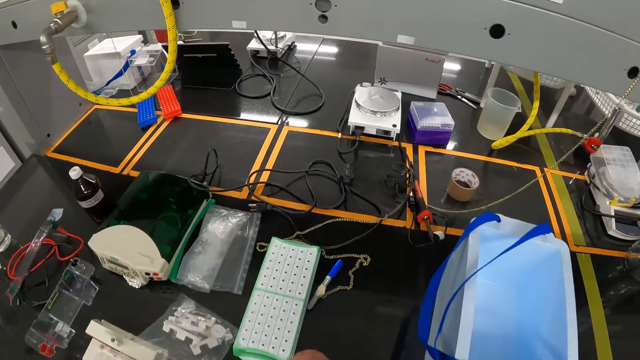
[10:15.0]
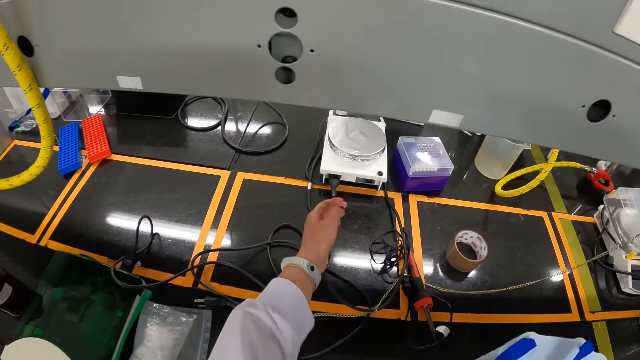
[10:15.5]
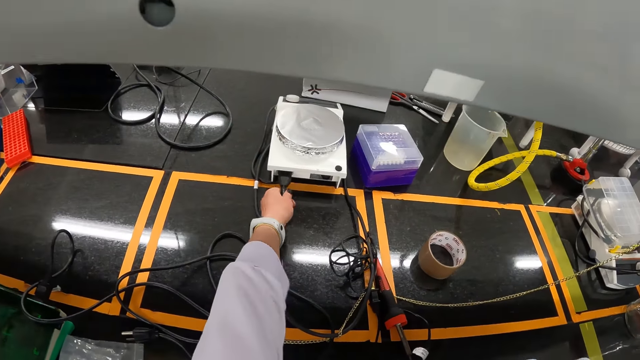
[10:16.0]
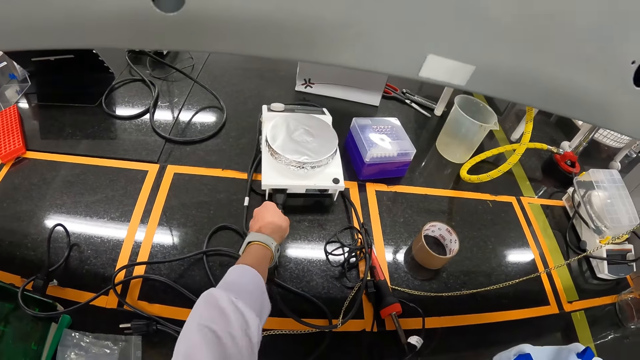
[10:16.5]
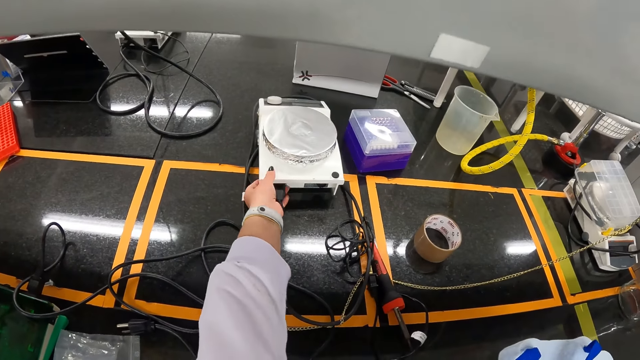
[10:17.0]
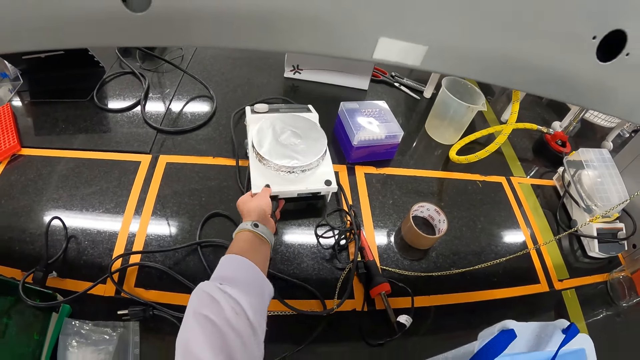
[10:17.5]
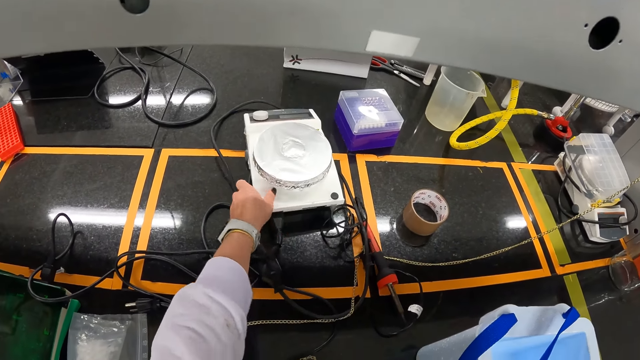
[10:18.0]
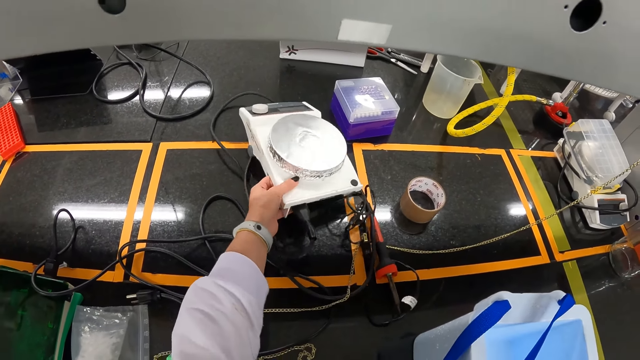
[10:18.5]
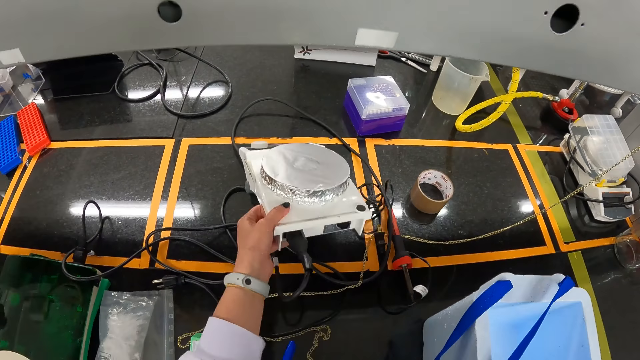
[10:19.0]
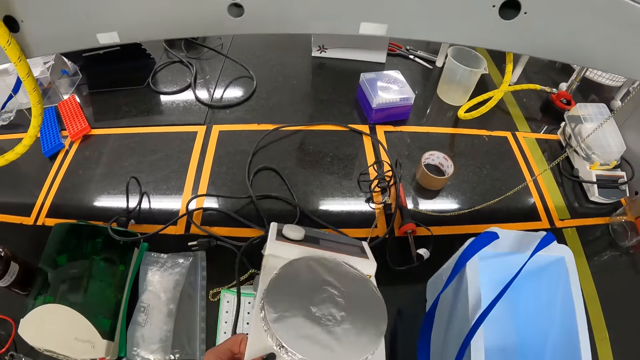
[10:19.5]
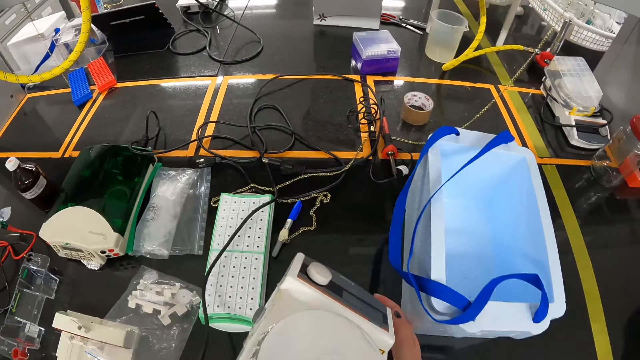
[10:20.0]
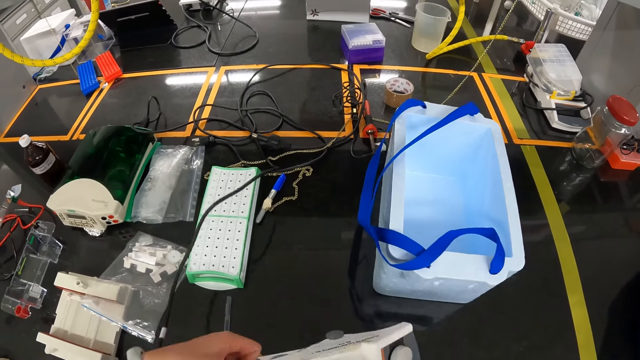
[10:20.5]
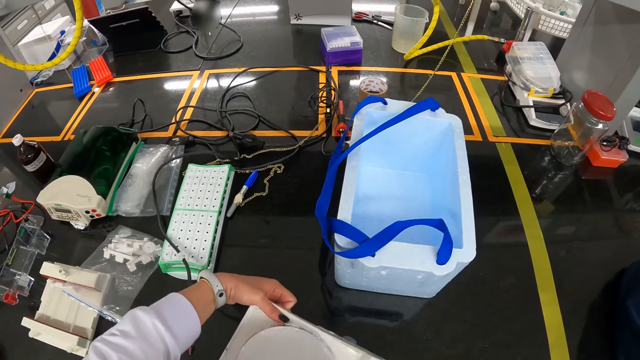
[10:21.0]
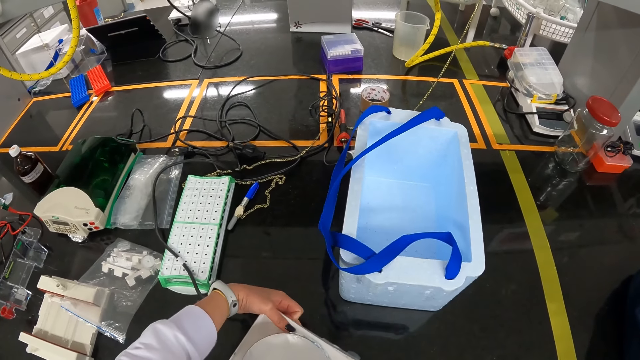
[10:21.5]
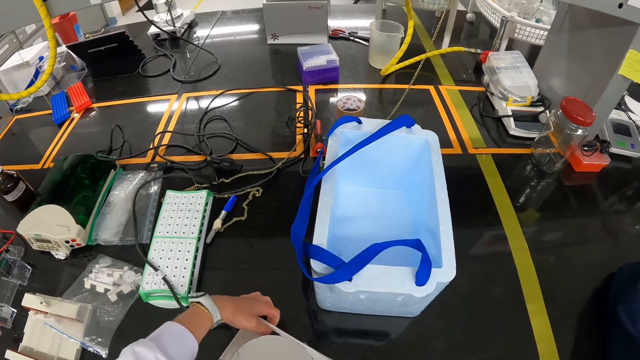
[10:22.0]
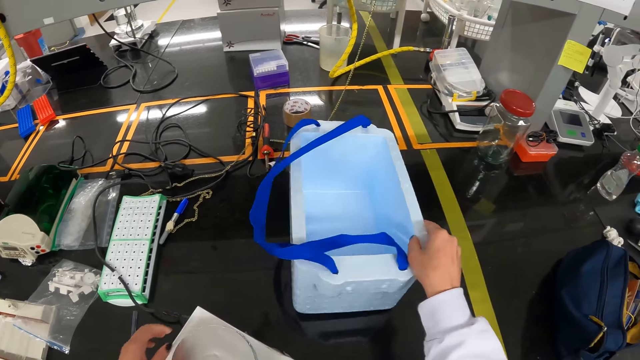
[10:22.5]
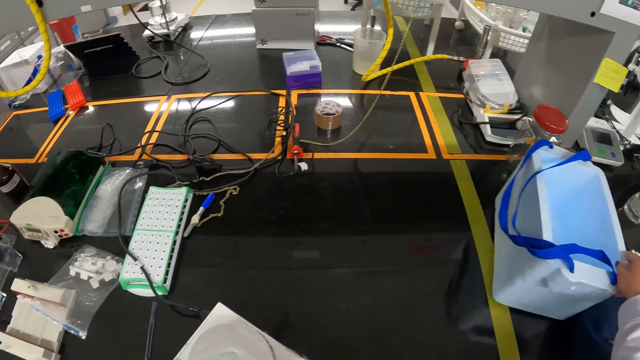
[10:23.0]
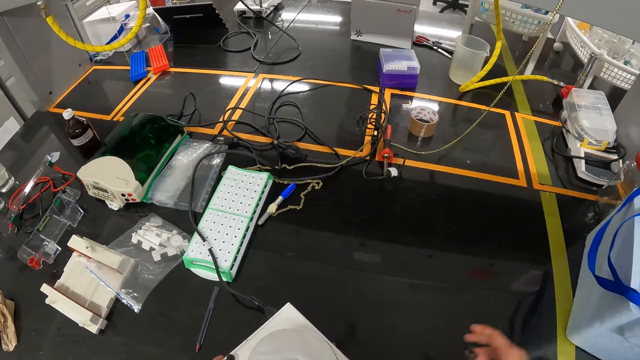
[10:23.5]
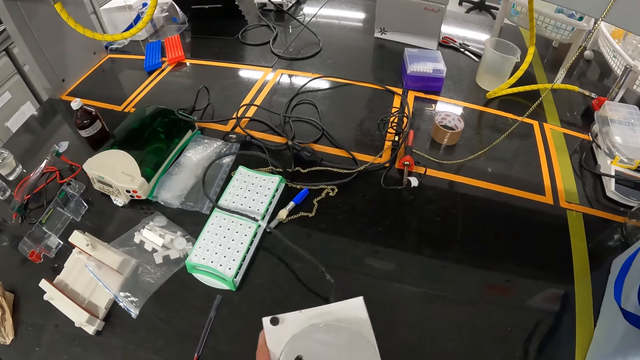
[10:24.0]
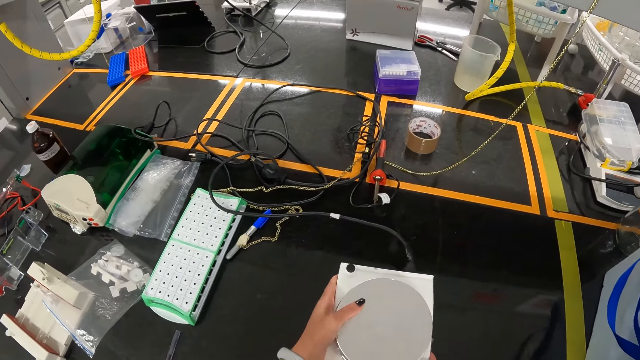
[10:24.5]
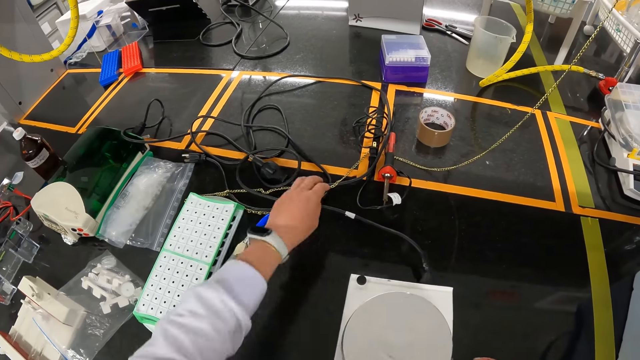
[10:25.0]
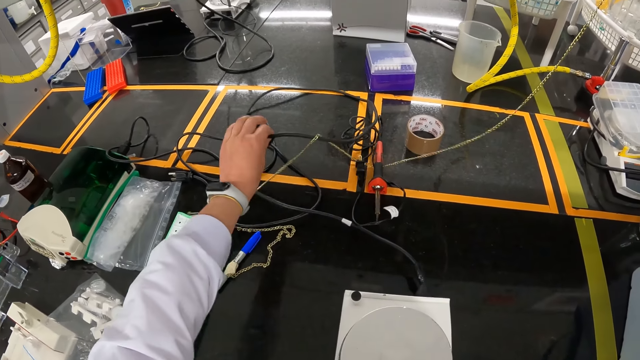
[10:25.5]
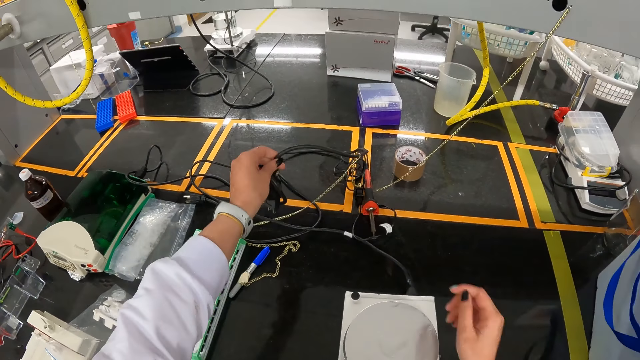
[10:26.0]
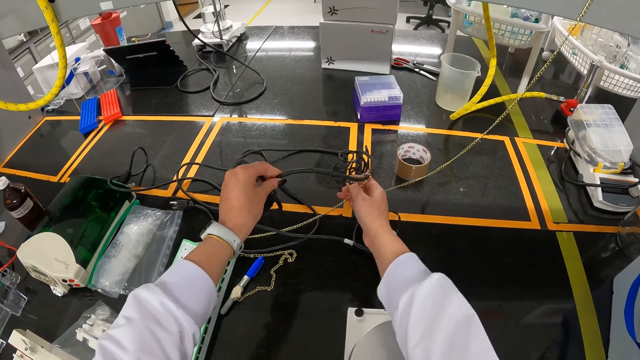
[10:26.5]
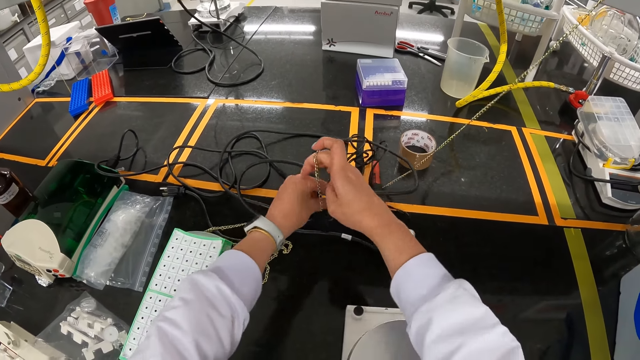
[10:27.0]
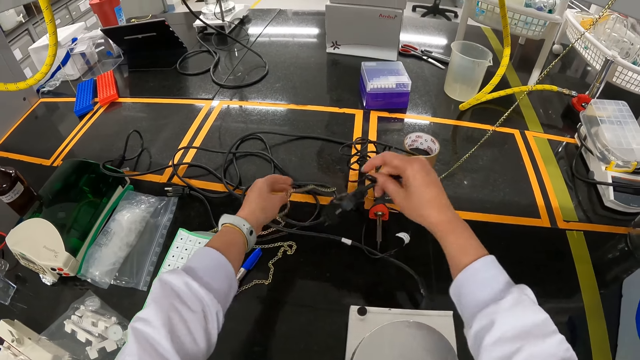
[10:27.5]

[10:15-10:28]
The camera wearer picks up a precision balance from the table with her left hand. She pulls a machine. She places the precision balance on the table with both hands. She moves the cooler on the table with her right hand. She moves the precision balance on the table with both hands. She drops the machine. She picks up the wire on the table with her left hand. She adjusts the wire on the table with both hands. She holds the wire.

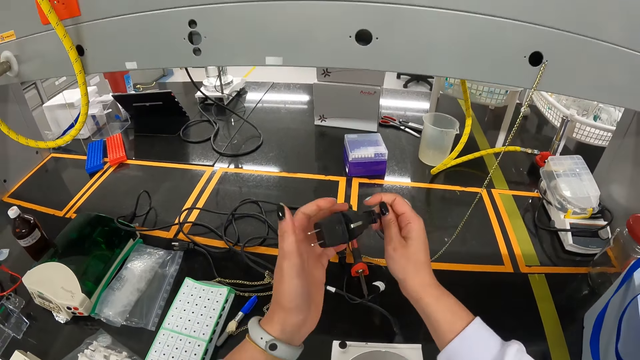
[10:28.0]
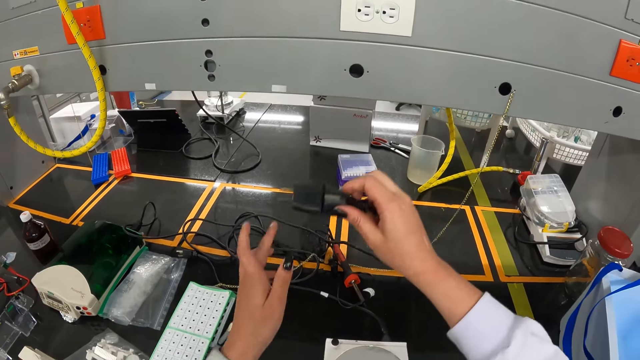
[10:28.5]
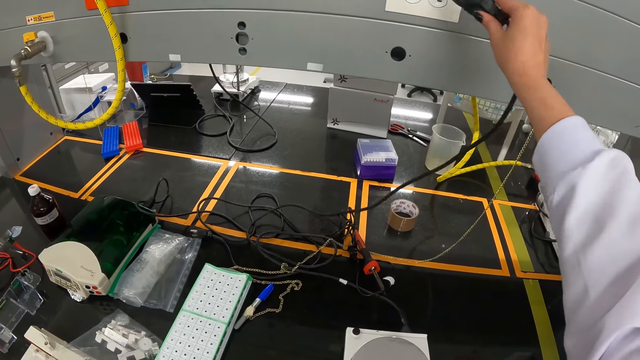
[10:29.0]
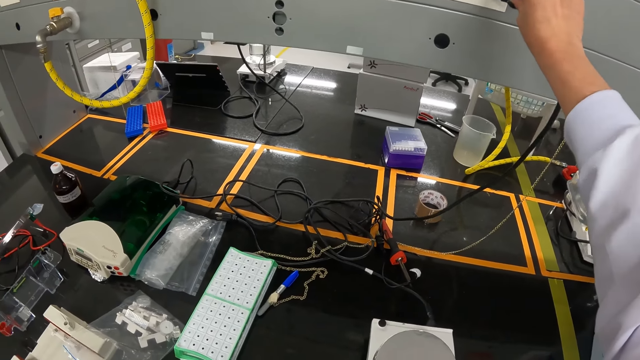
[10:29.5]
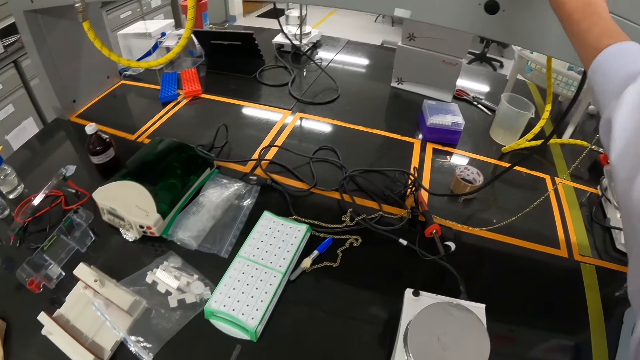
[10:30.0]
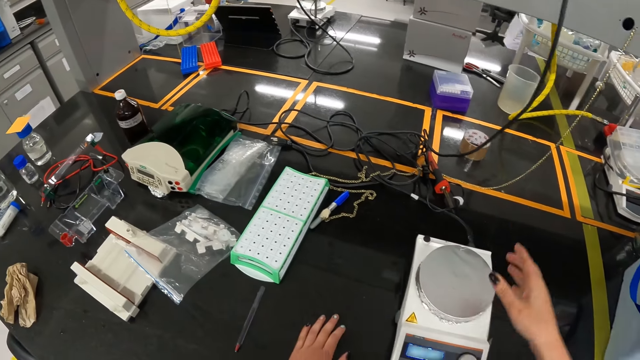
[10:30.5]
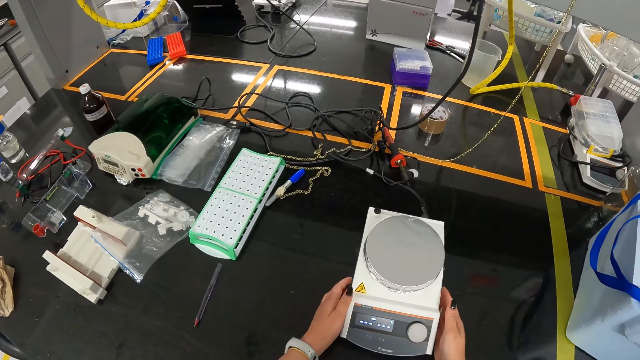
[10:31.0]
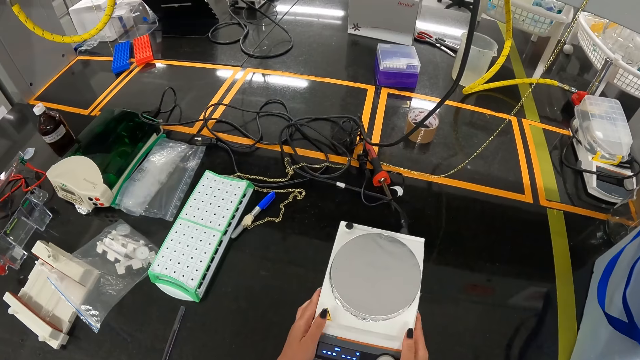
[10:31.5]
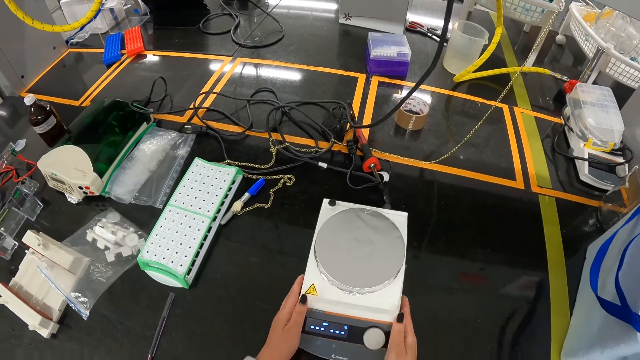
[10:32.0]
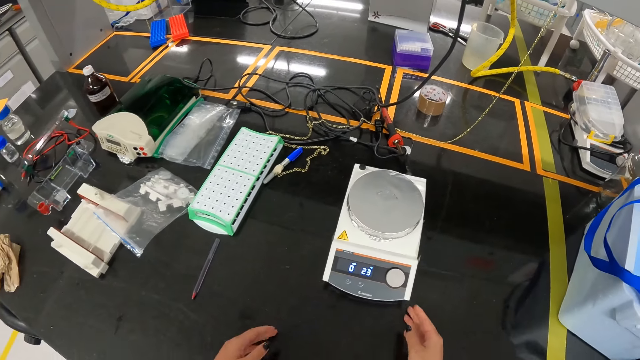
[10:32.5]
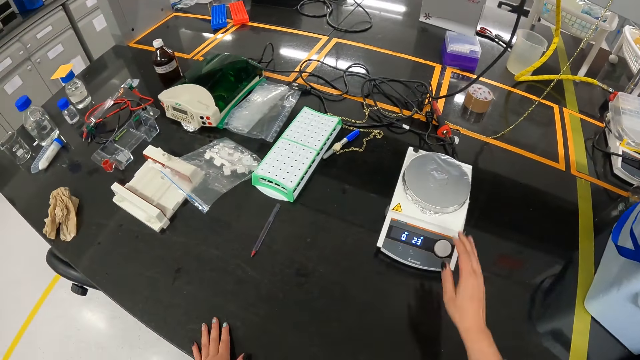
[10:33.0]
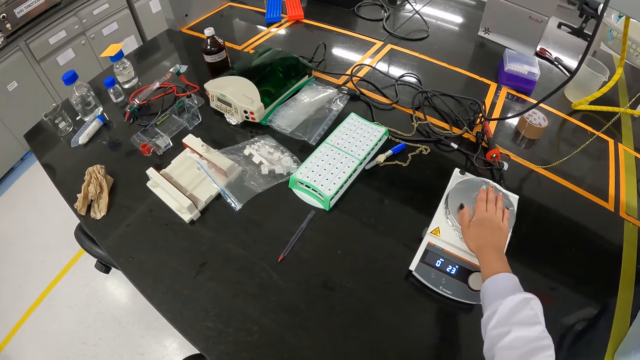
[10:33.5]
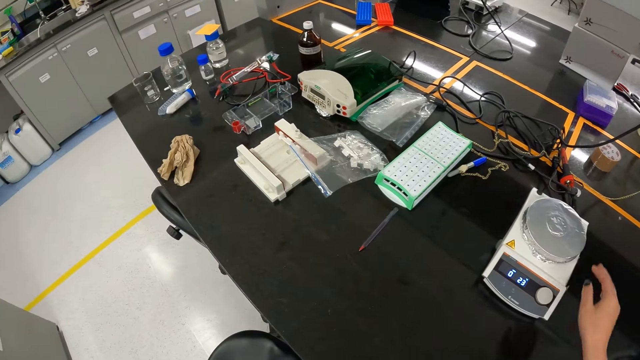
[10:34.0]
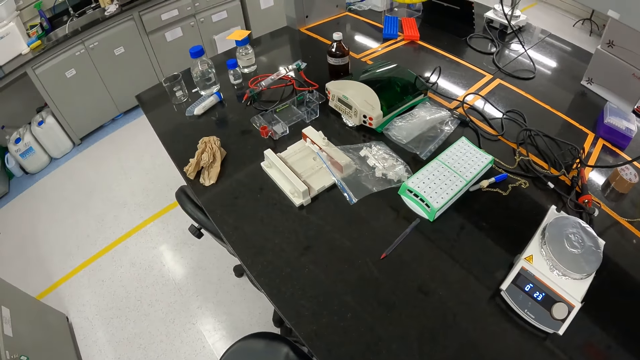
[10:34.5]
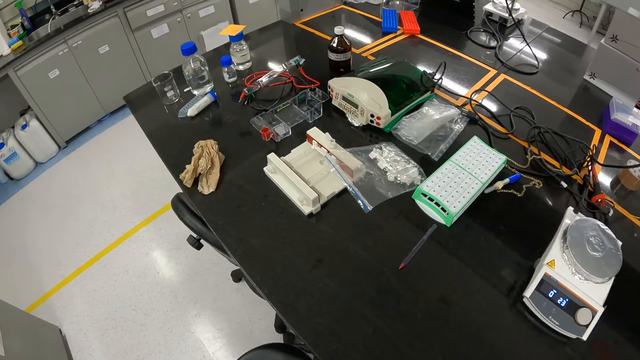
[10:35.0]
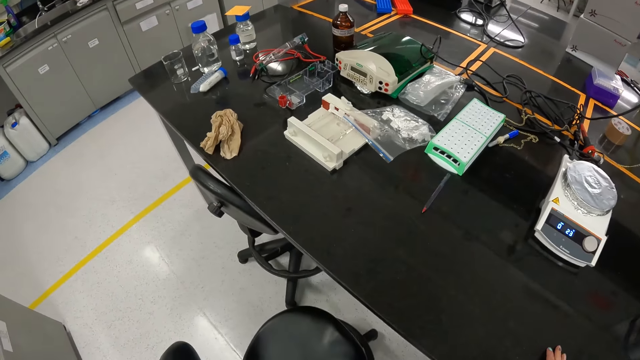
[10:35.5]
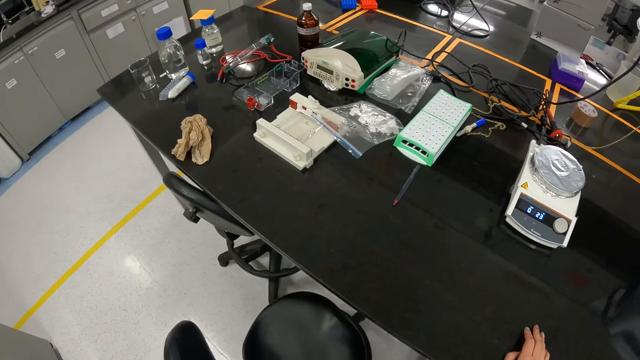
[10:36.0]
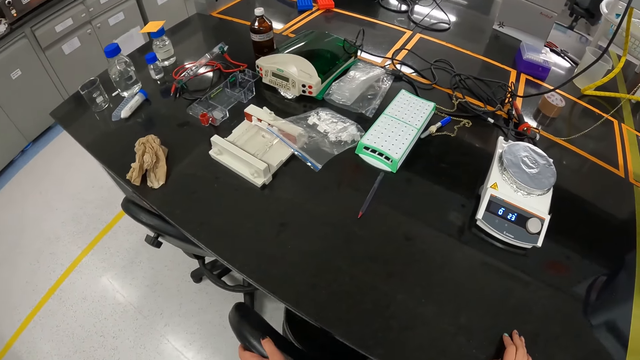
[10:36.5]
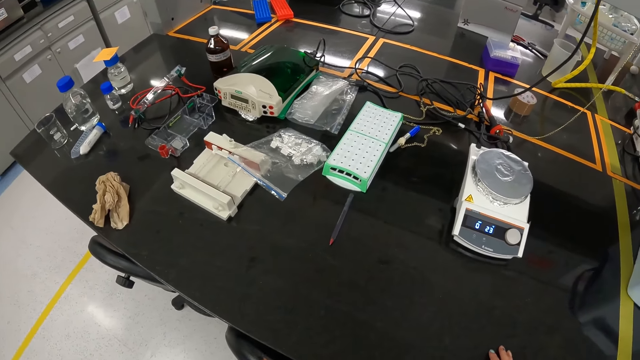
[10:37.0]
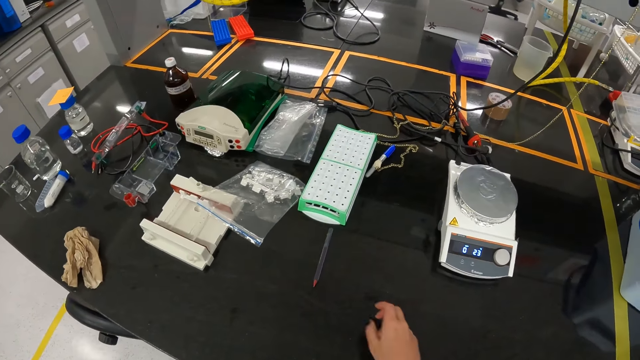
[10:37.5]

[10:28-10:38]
The camera wearer picks up a charger. She inserts a plug into a socket with her right hand. She moves the precision balance on the table with both hands. She picks up a machine. She places her right hand on the precision balance on the table. She pushes a chair with her left hand.
